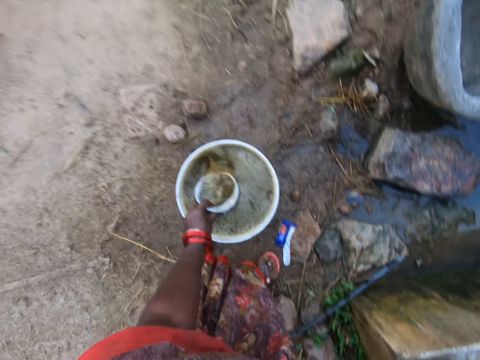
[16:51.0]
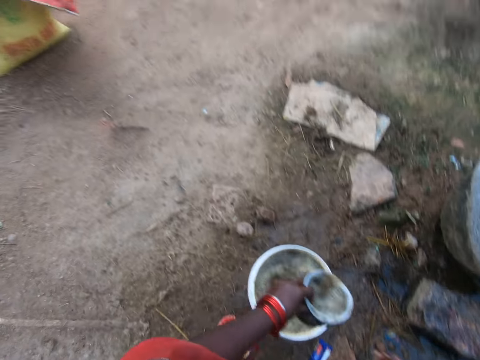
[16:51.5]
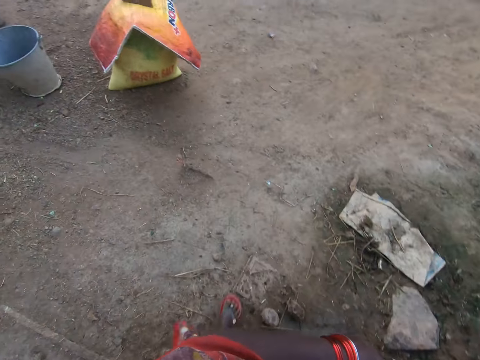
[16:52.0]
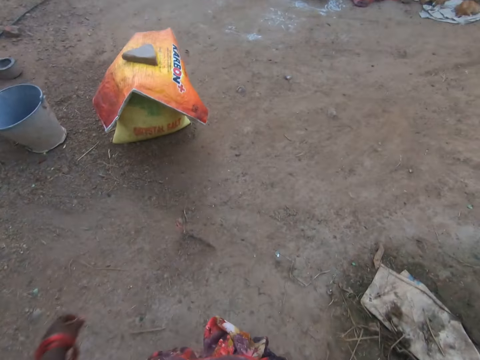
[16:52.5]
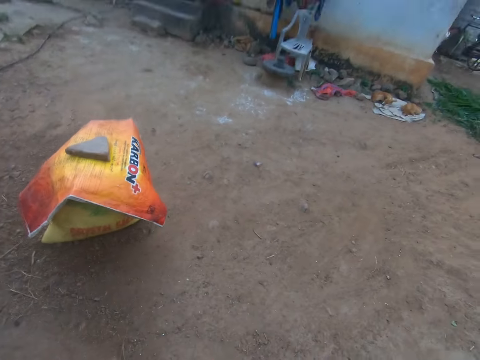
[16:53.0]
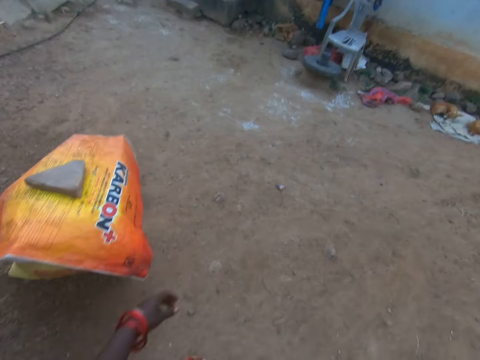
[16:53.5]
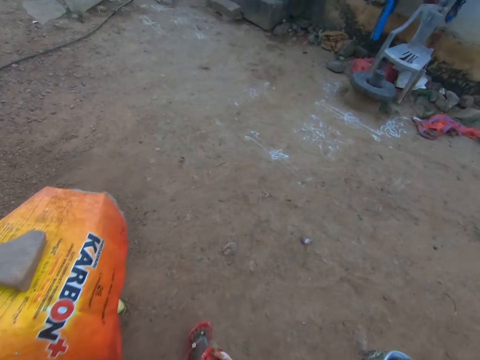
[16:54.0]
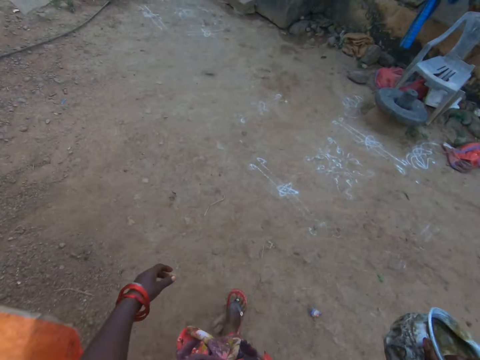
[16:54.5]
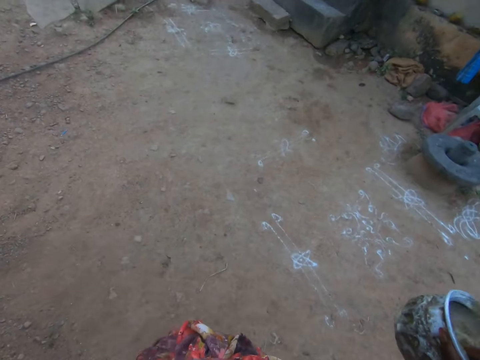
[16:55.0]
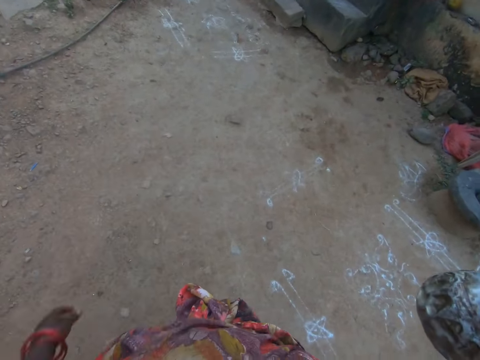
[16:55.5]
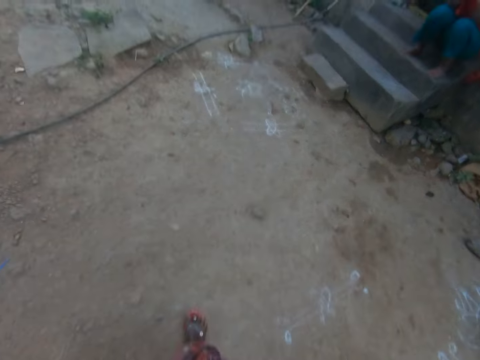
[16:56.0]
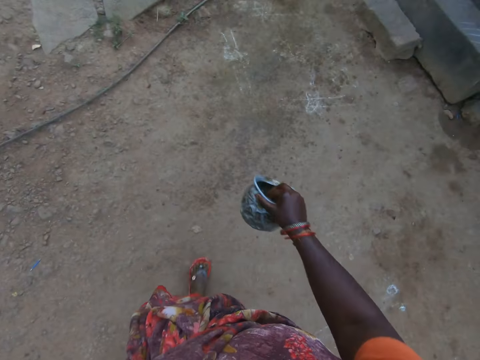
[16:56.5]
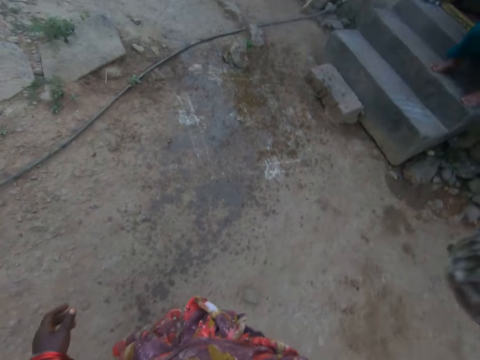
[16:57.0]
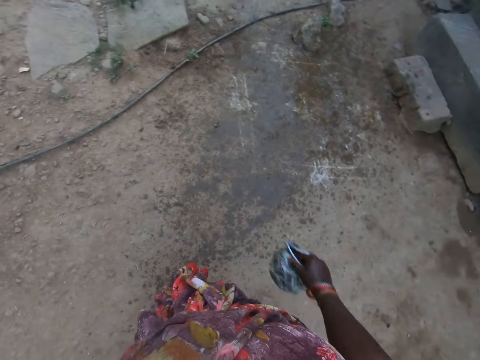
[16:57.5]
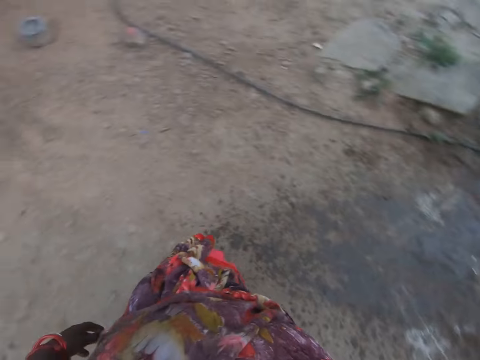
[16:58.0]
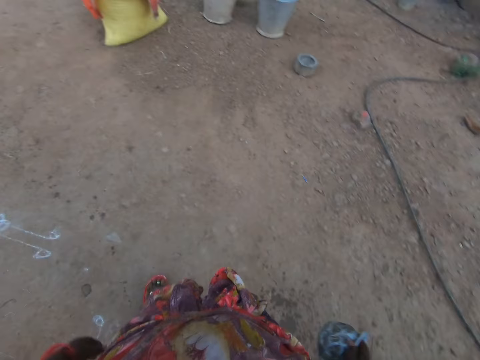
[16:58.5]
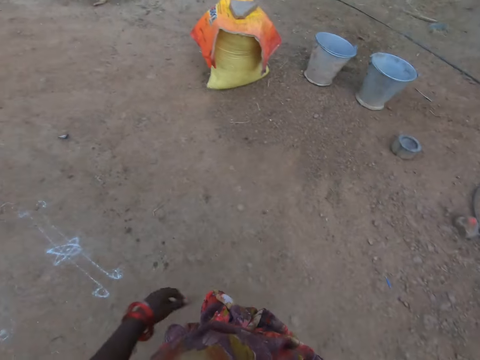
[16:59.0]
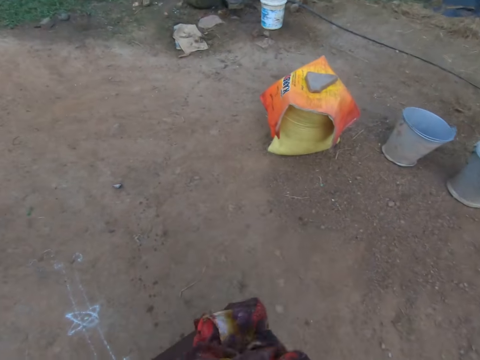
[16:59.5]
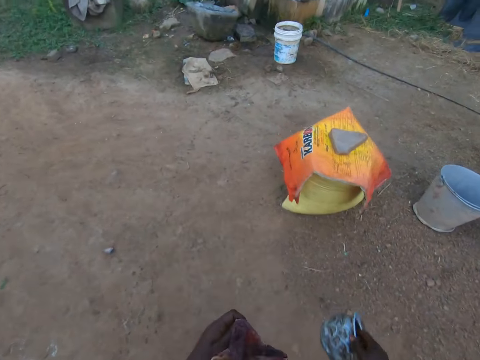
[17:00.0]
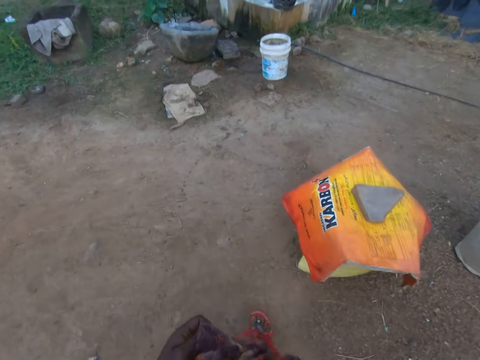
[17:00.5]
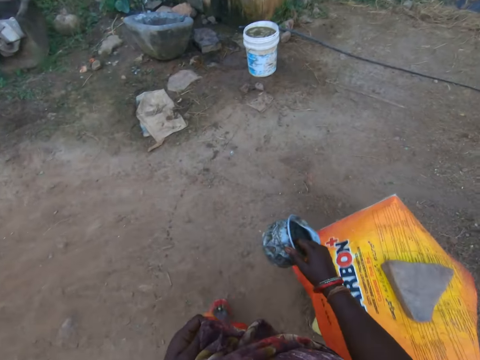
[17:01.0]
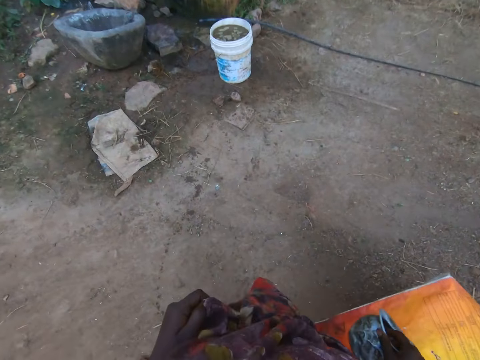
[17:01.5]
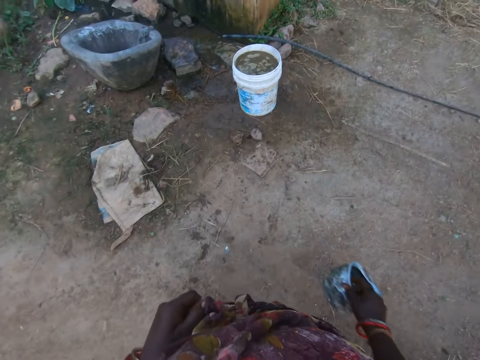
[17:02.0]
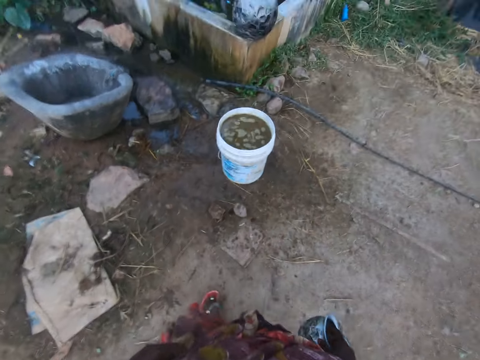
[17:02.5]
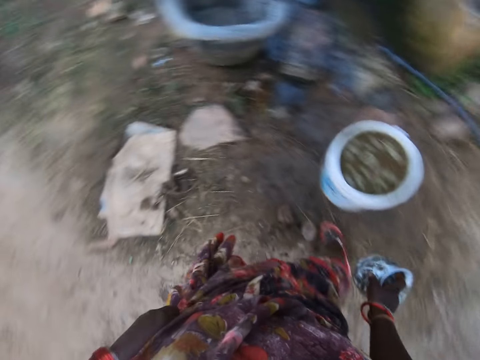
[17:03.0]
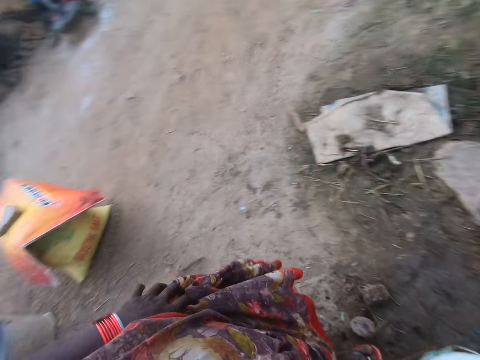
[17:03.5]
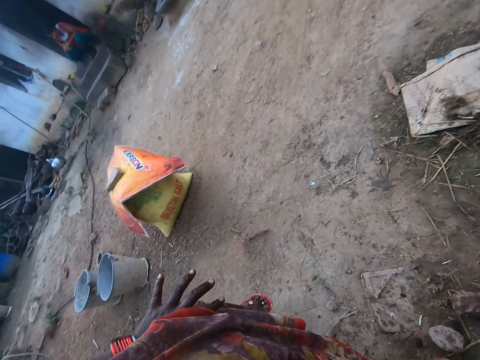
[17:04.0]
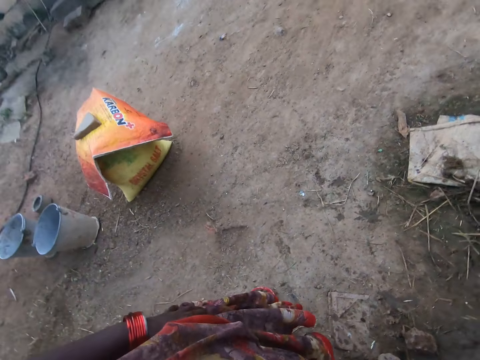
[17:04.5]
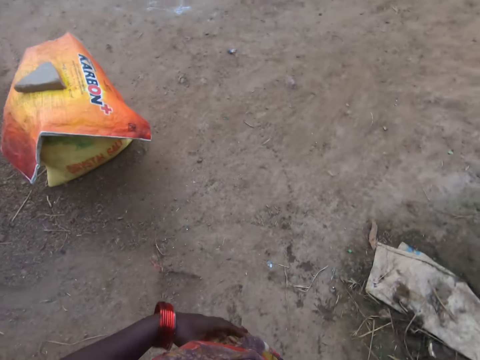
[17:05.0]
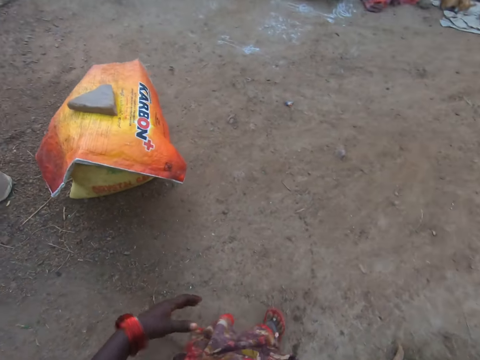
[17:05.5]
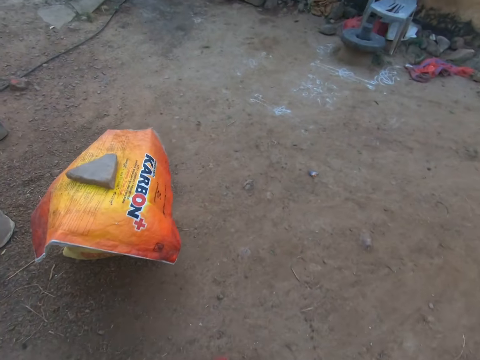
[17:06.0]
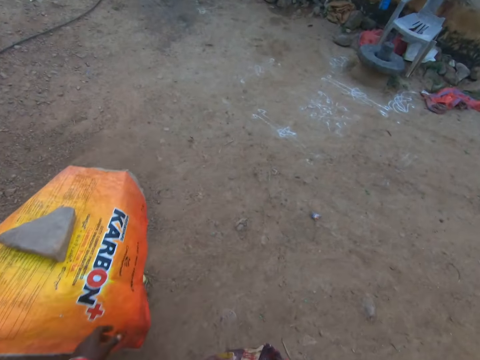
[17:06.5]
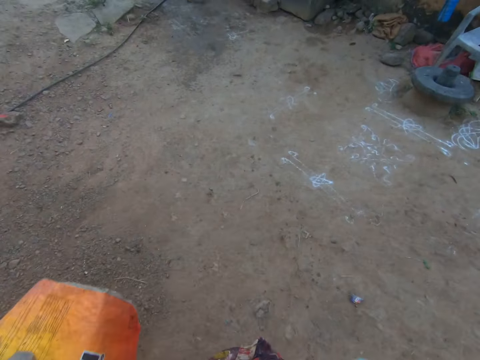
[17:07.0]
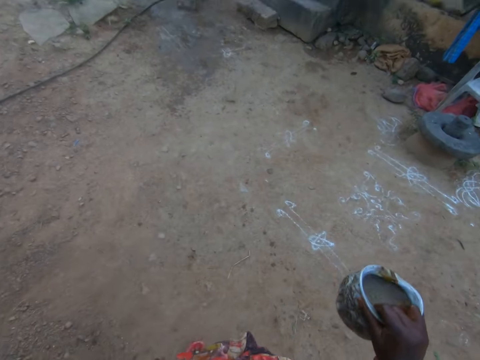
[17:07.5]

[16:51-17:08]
The camera wearer passes the bowl to her right hand. She walks away. She pours the liquid on the floor. She walks away. She scoops out some of the liquid in the bucket with the bowl. She walks away.

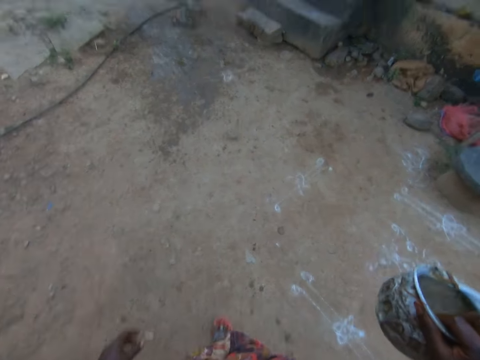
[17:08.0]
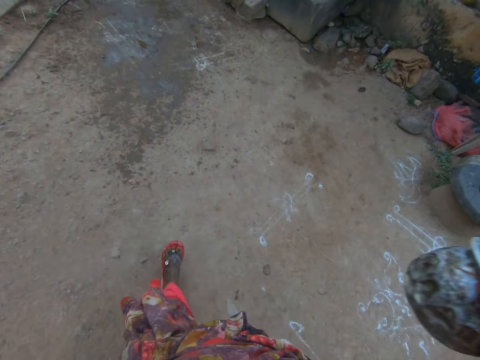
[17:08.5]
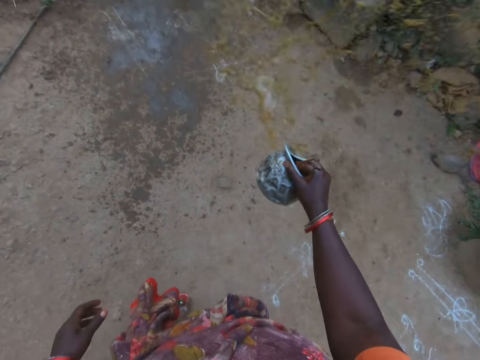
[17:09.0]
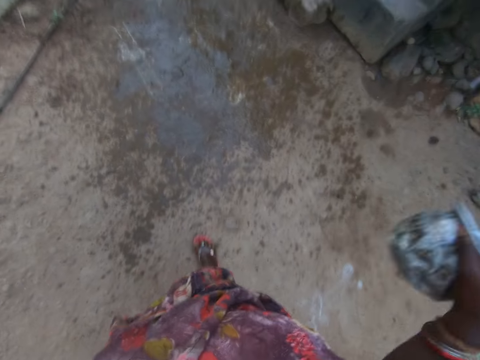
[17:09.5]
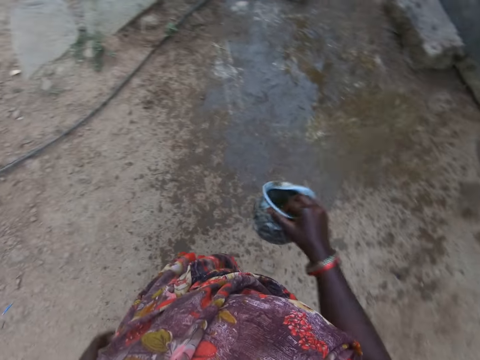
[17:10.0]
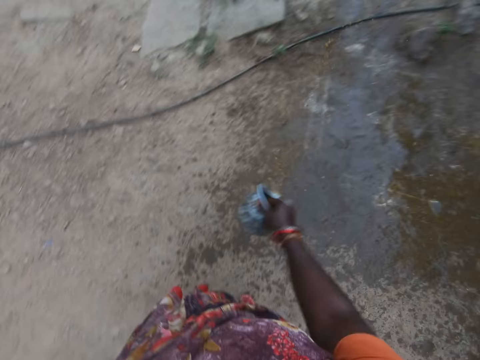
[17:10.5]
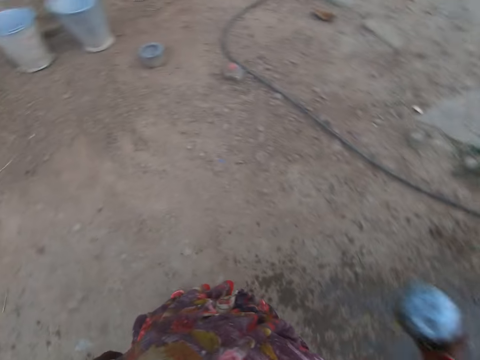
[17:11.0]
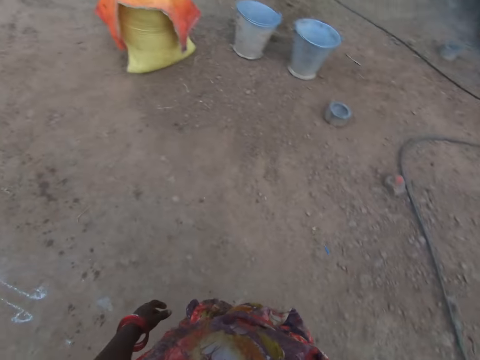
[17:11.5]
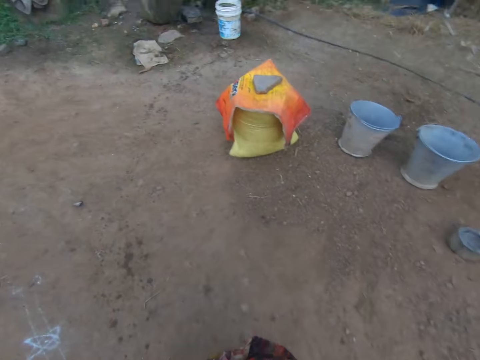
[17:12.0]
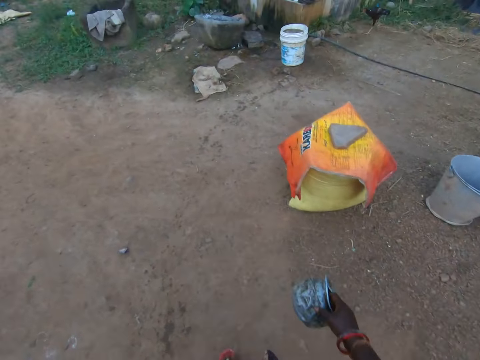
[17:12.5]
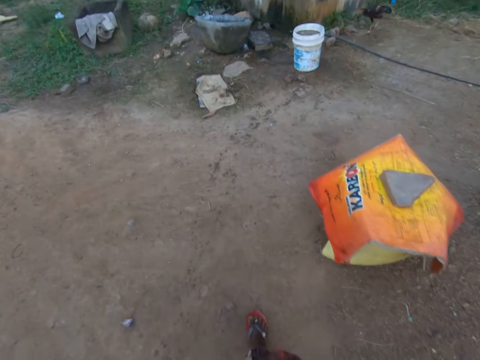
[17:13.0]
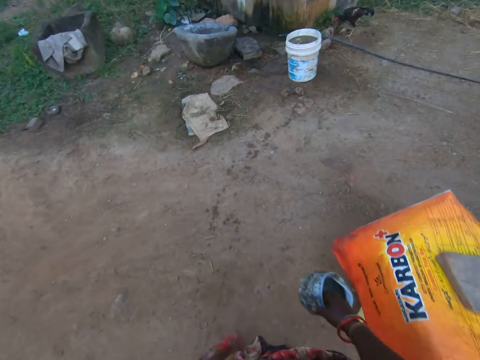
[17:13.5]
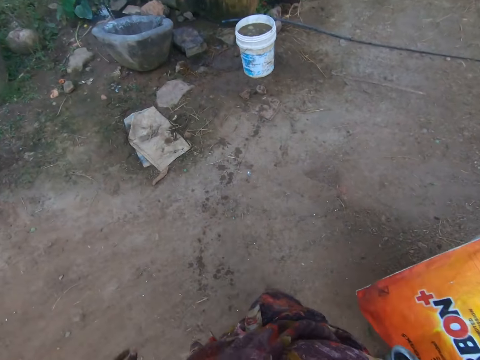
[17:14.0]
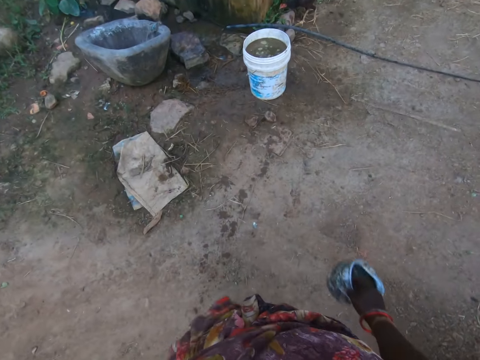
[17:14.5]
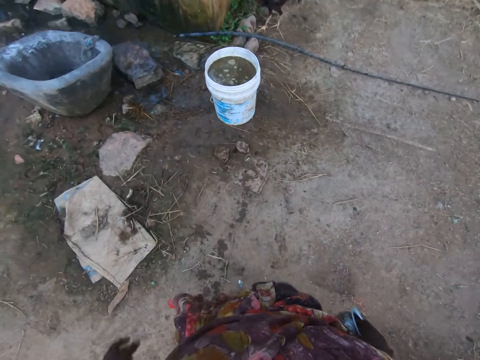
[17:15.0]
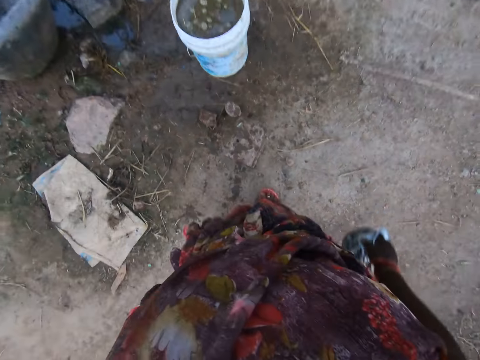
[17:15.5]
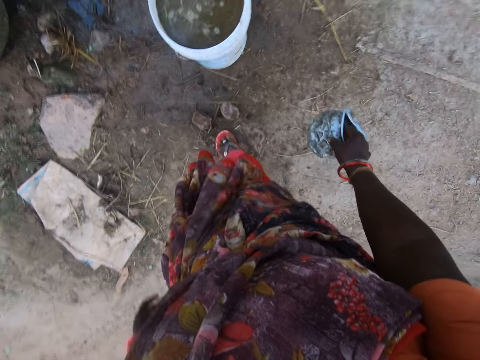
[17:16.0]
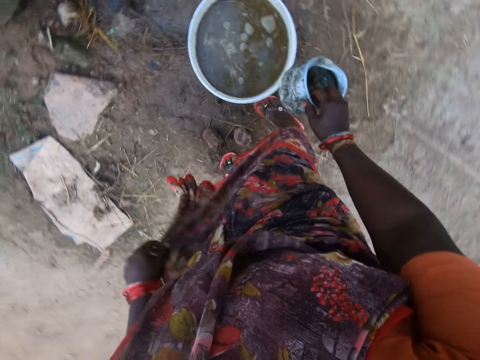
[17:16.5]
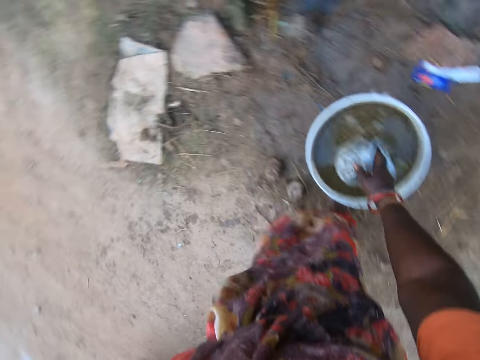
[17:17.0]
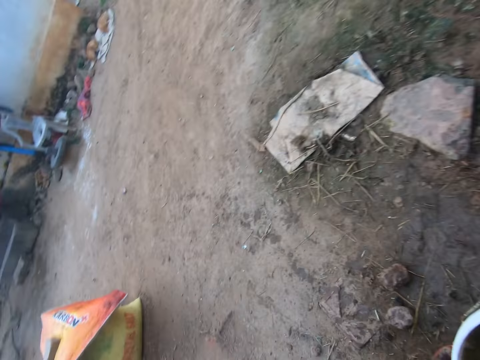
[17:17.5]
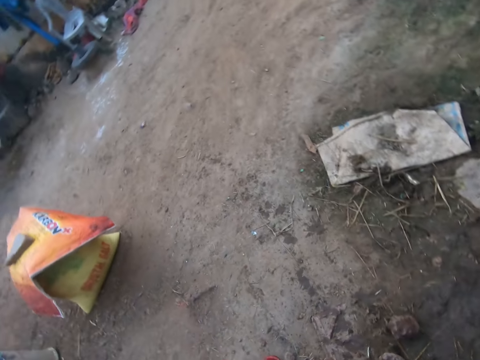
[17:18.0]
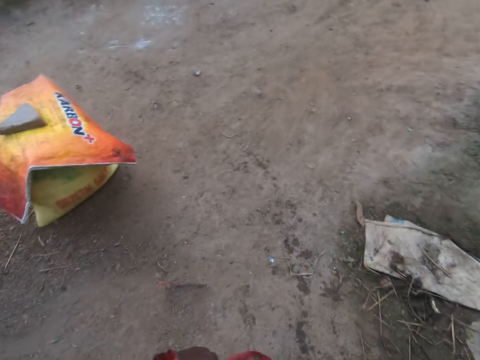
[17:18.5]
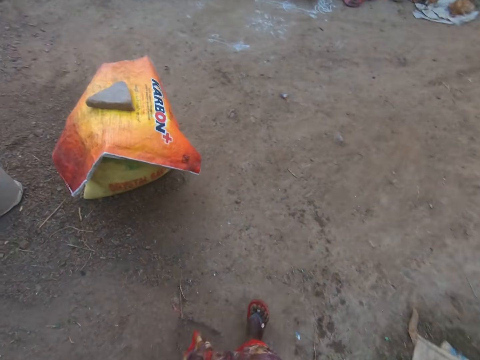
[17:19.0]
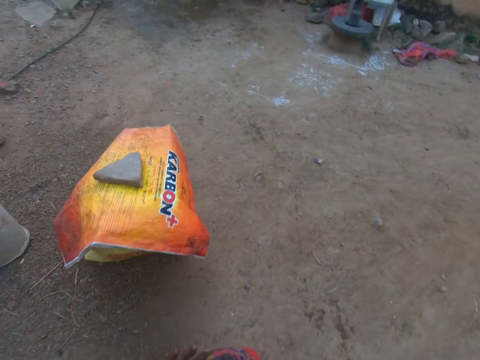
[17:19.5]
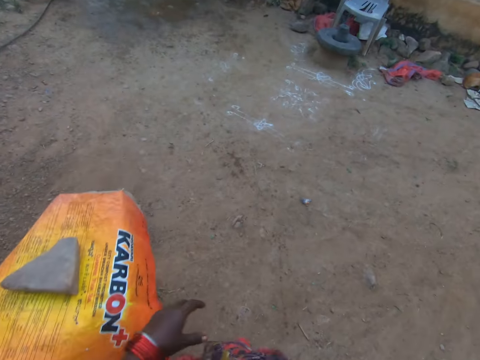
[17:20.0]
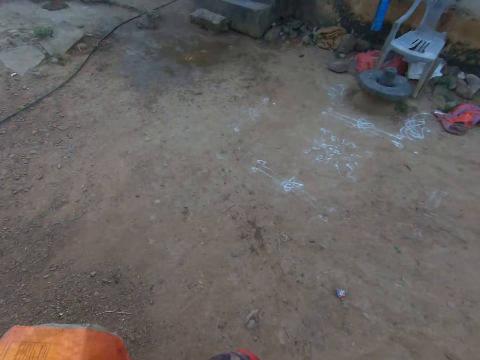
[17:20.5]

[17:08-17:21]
The camera wearer pours the liquid on the floor. They walk a bit. They scoop out some of the liquid in the bucket with the bowl. They walk a bit.
